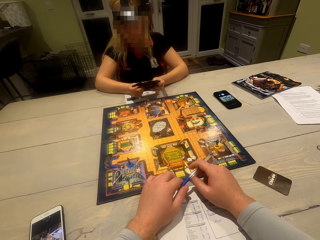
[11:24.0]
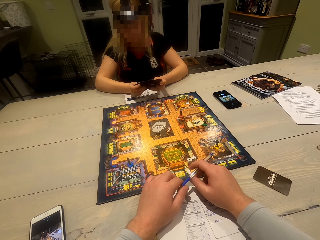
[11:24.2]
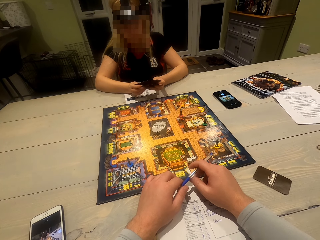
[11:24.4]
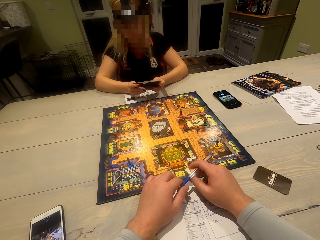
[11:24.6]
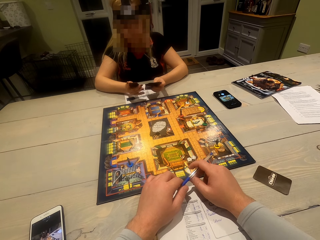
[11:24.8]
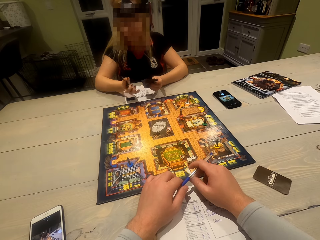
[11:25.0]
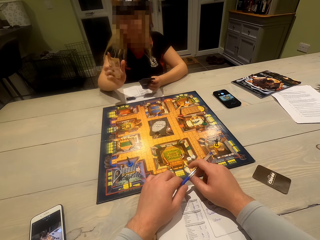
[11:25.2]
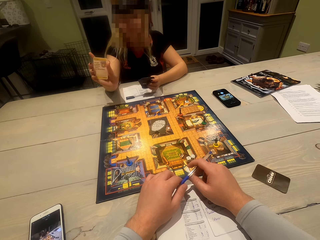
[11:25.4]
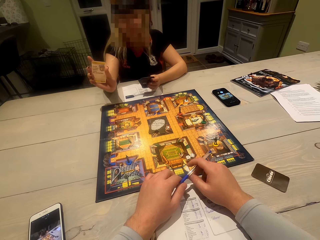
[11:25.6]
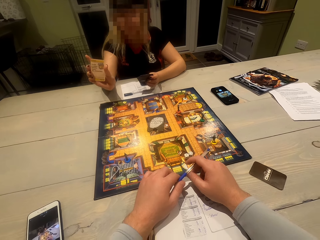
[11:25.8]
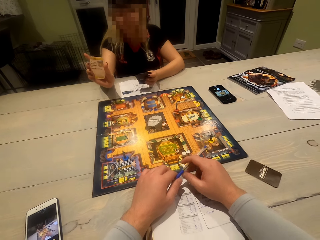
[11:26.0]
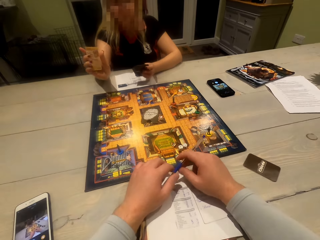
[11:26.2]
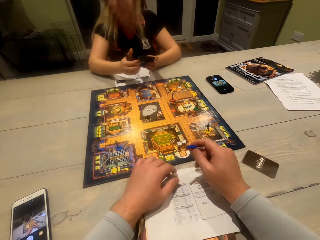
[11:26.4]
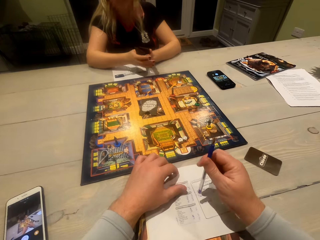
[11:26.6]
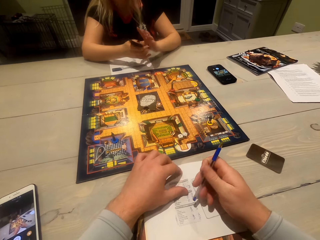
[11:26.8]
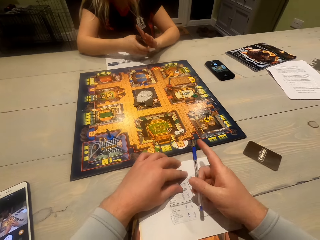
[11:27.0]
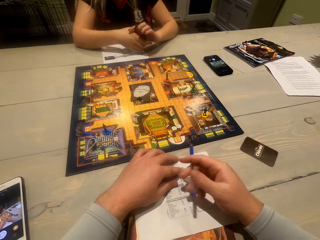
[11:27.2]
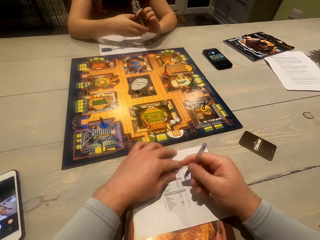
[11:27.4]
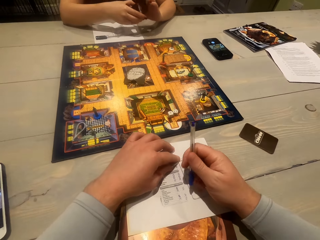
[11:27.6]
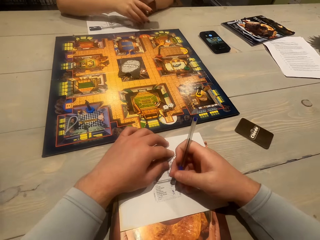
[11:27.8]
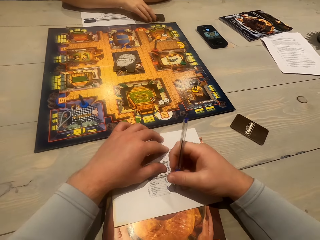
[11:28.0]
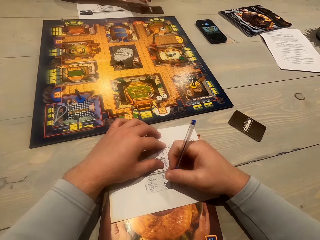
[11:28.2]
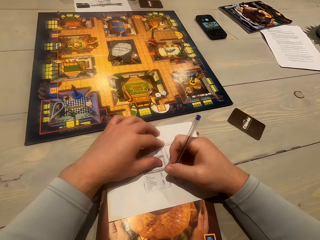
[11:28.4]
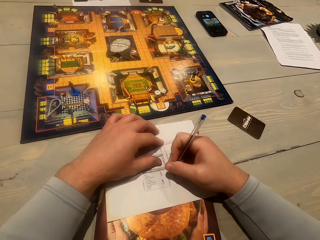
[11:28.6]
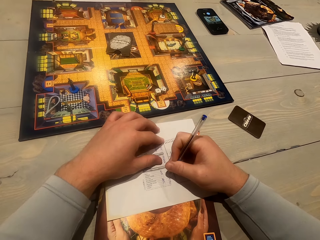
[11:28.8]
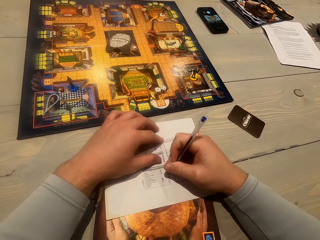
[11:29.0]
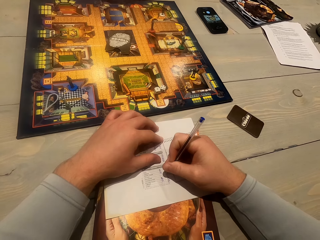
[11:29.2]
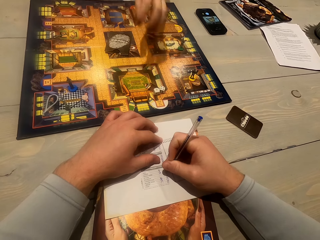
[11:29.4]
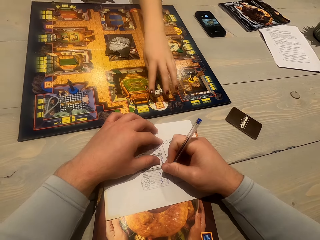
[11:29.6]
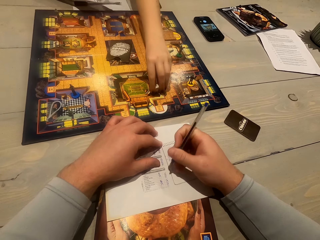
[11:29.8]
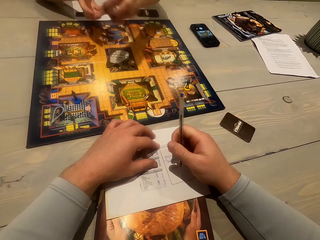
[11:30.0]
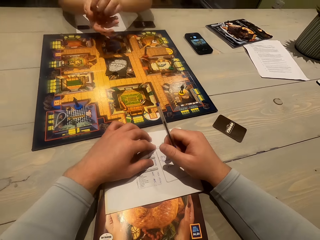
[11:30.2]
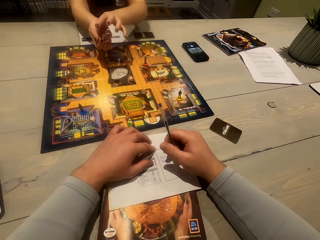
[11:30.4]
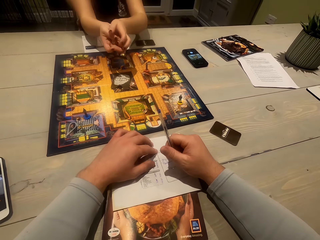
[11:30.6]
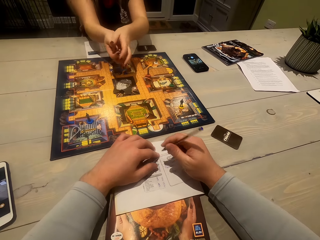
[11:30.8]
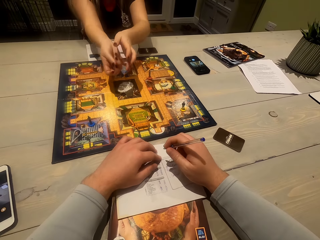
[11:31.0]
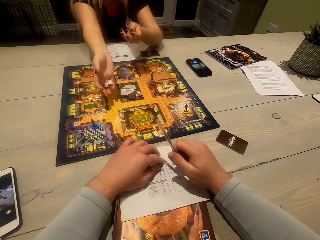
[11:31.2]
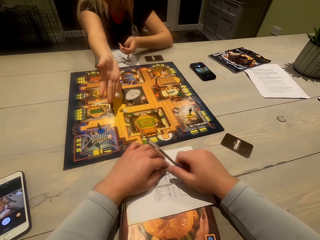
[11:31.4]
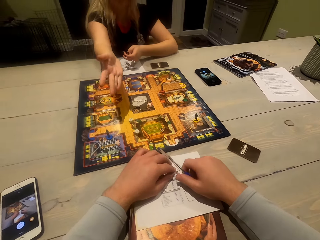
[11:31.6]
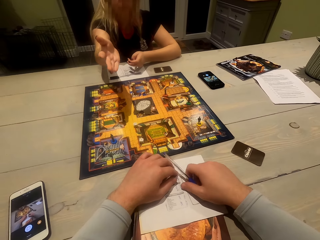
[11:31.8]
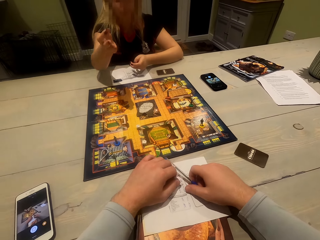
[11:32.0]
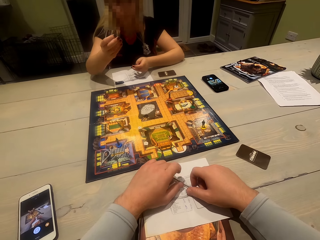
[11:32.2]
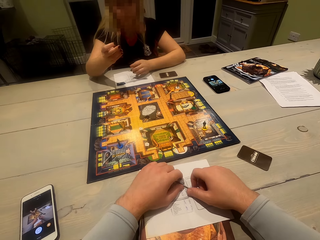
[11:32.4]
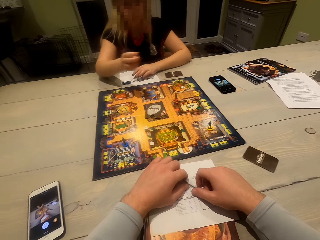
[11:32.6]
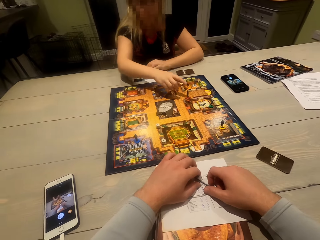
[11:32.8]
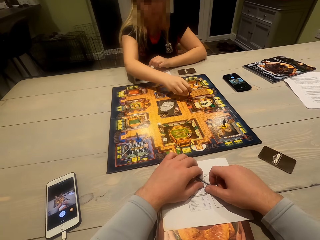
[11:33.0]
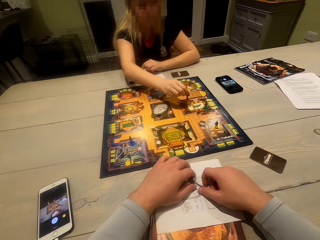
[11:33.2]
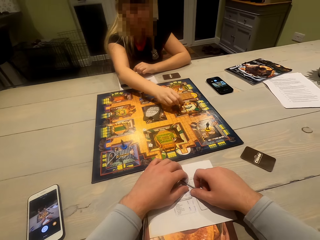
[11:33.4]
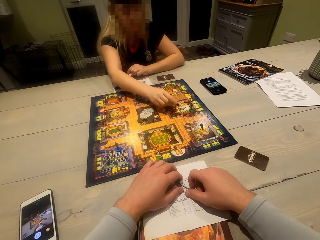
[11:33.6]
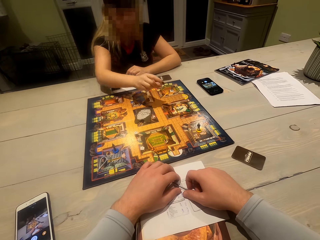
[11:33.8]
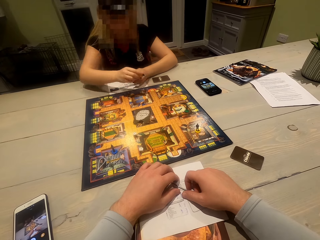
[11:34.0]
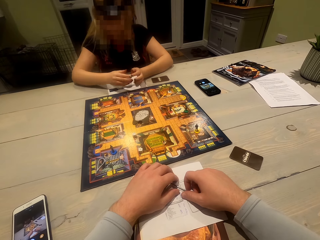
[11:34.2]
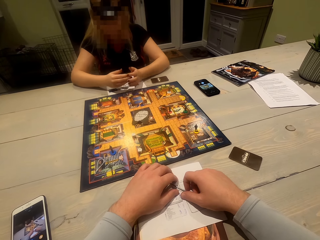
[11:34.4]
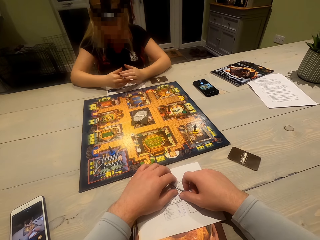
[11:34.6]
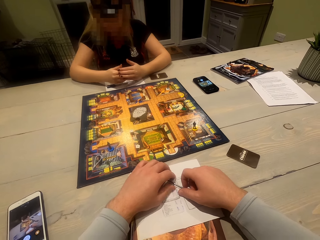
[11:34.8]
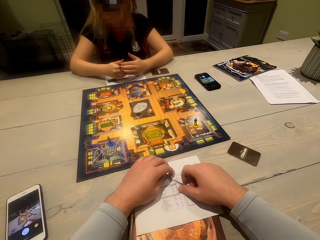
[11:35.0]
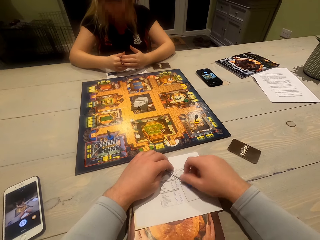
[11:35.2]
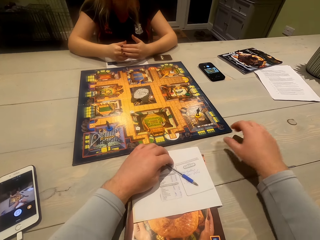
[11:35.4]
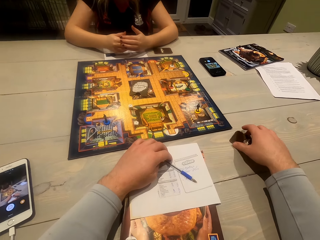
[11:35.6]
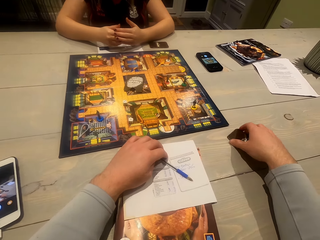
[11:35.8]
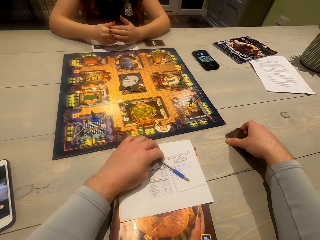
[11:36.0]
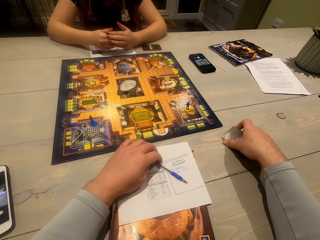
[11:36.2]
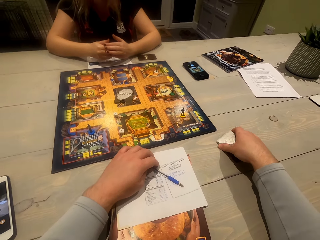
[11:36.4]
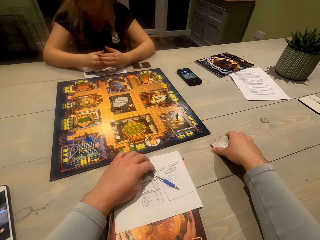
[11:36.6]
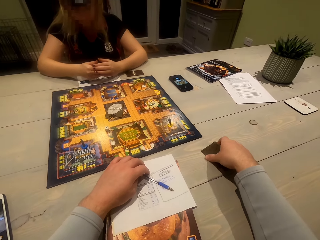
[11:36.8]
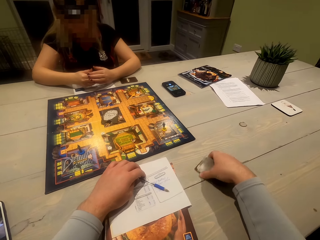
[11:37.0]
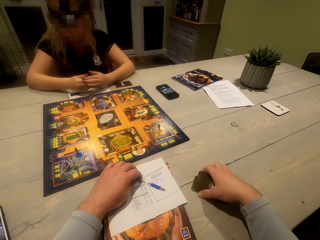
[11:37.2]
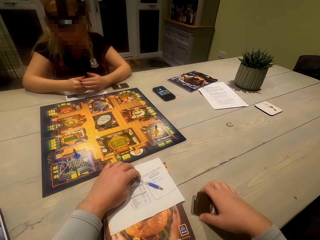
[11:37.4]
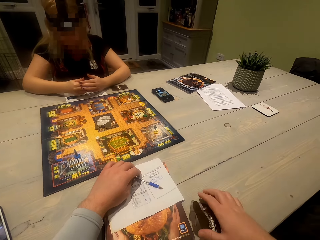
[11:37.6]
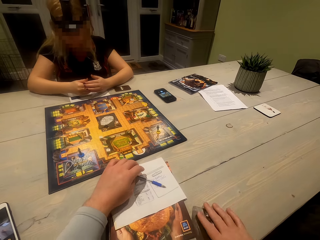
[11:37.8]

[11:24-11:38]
A woman shows a card to the camera wearer. The camera wearer turns a pen. The woman adjusts the cards in the hands and holds the cards. The woman puts the cards on the table. The camera wearer writes on a paper with the pen. The woman picks dice on the board. The camera wearer adjusts the pen. The woman rolls the dice and shakes the dice. The camera wearer looks around. The woman puts the dice on the board. The woman moves a token on the board. The woman adjusts hands. The camera wearer picks cards on the table.

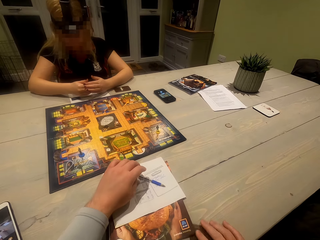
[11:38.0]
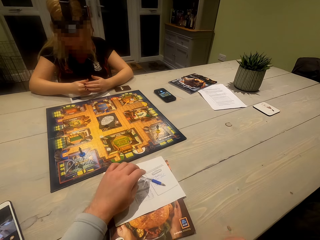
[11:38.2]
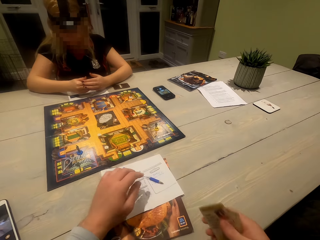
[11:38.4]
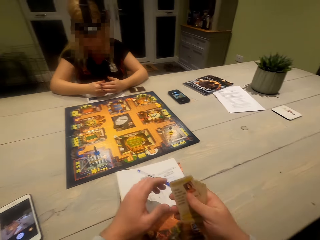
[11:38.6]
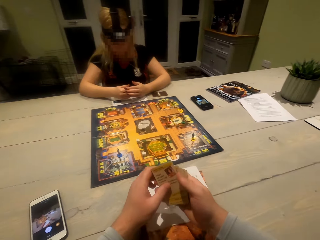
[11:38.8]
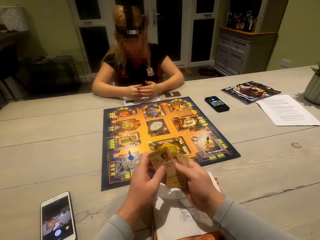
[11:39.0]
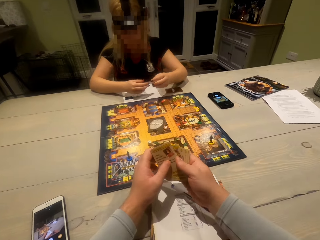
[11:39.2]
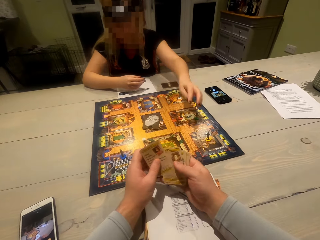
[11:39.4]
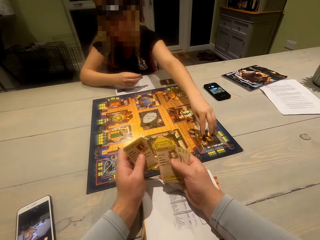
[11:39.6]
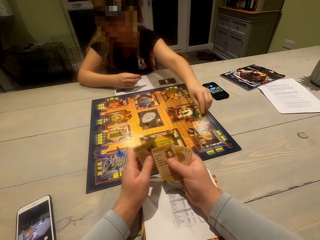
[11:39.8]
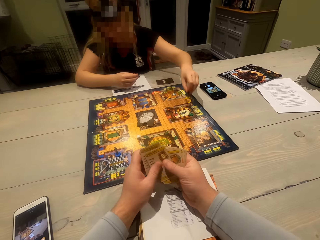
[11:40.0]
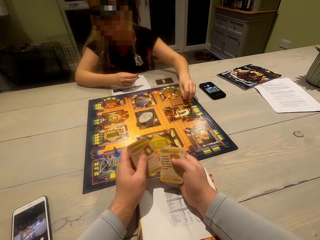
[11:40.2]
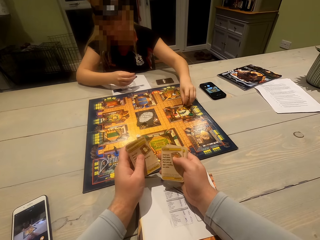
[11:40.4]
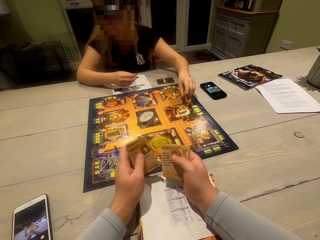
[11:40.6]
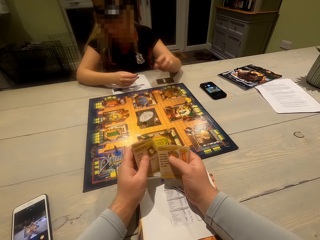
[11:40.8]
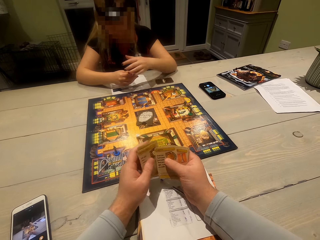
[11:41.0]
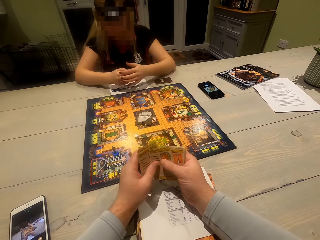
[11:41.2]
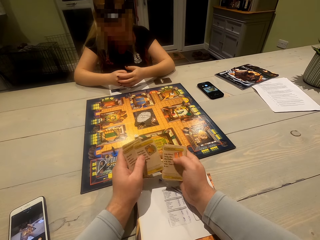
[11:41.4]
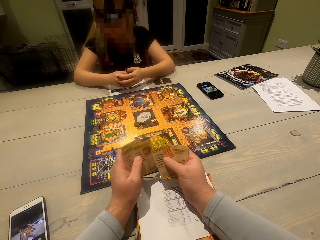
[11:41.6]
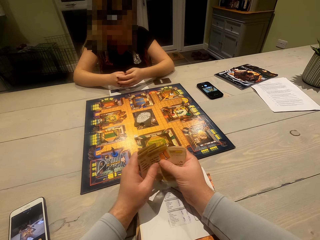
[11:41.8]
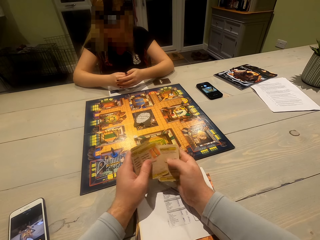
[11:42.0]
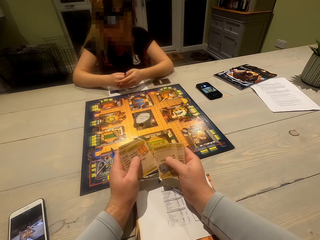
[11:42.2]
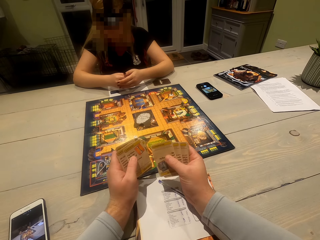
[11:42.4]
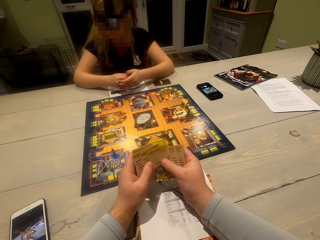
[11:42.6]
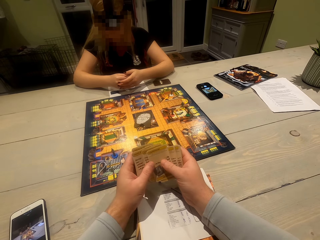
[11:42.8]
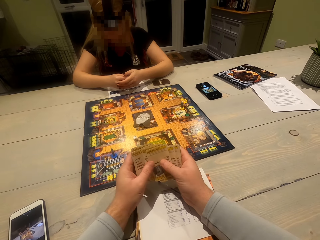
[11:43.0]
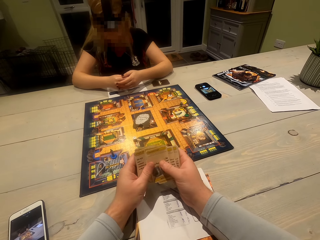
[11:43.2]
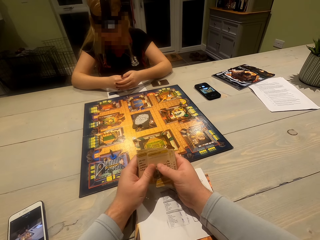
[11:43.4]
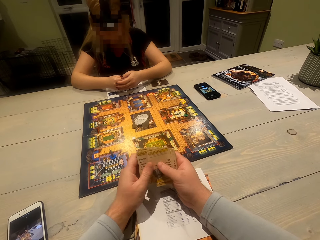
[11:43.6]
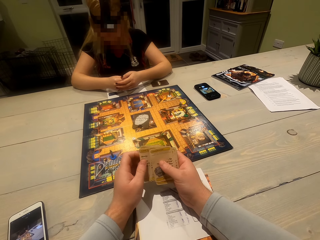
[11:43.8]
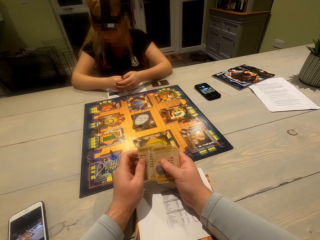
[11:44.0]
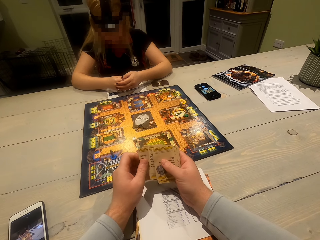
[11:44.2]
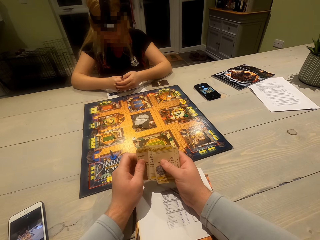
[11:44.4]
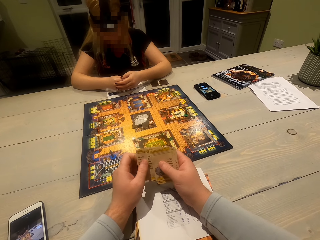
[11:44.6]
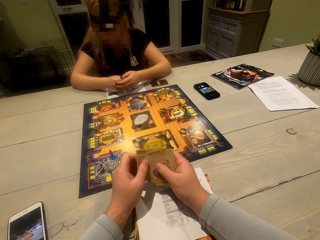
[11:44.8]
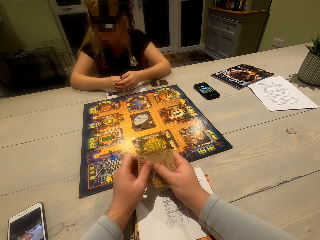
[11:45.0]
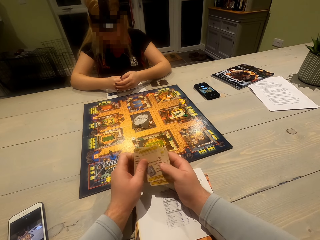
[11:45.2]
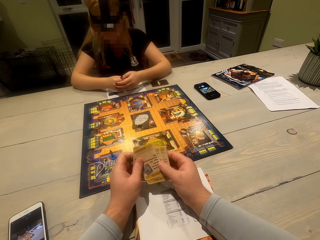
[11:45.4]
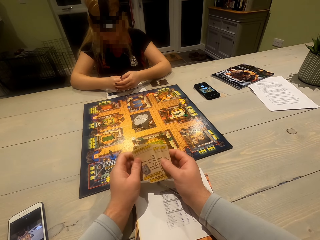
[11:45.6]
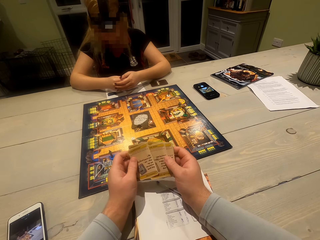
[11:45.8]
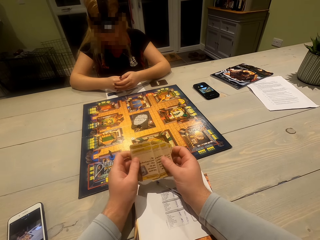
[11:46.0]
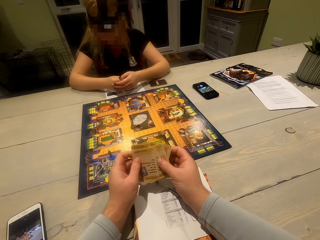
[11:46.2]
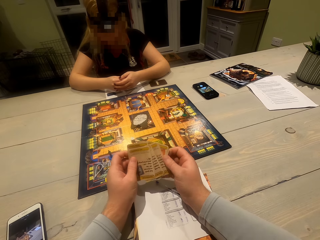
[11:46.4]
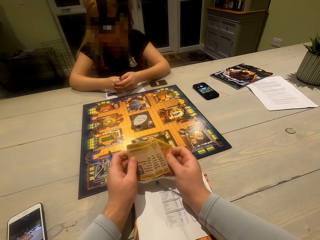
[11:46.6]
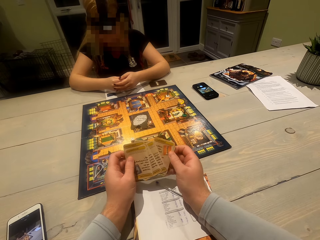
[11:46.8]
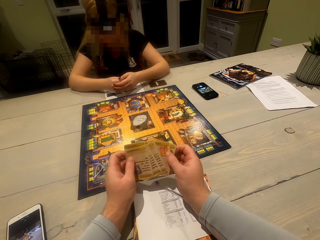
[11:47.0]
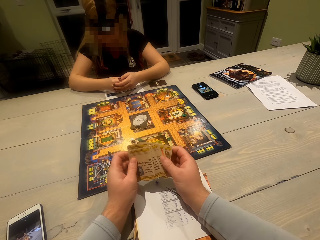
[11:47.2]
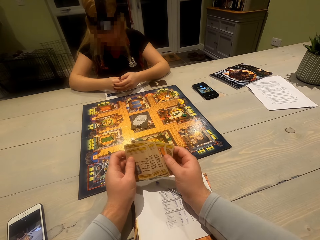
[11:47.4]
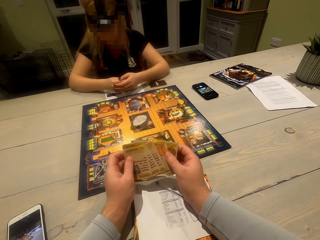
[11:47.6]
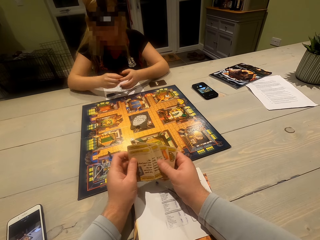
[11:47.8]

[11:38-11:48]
The camera wearer adjusts the cards. They move the cards. A woman picks something on the board. The woman moves a token on the board. The woman puts something on the board. The woman adjusts hands.
